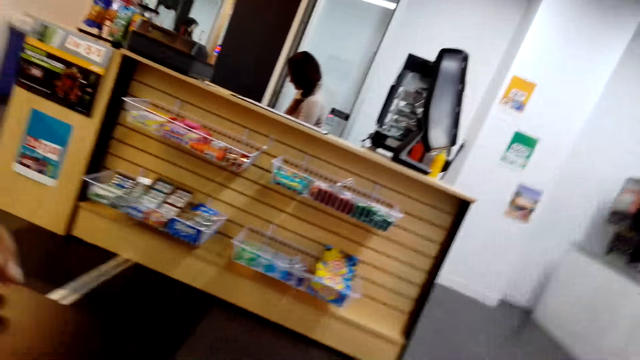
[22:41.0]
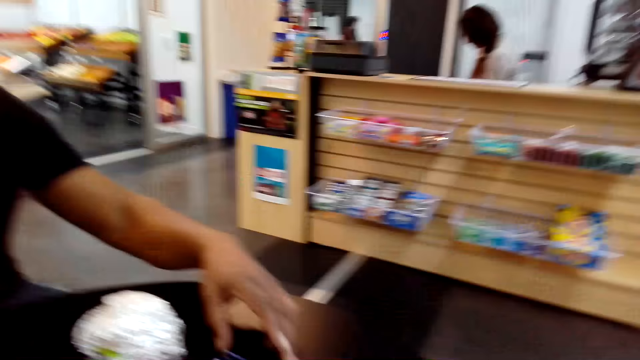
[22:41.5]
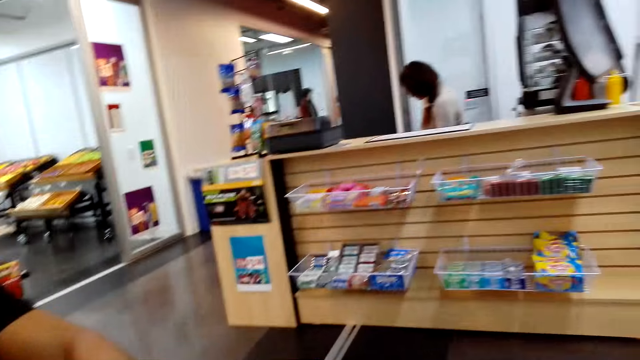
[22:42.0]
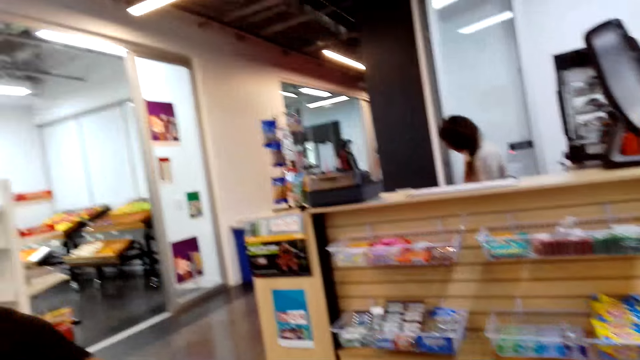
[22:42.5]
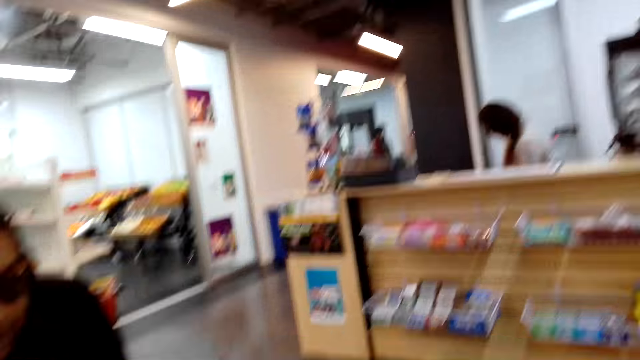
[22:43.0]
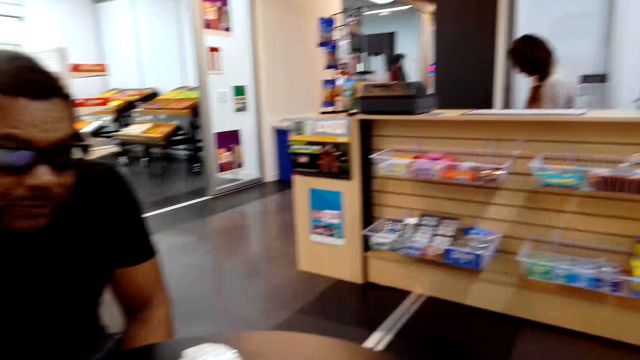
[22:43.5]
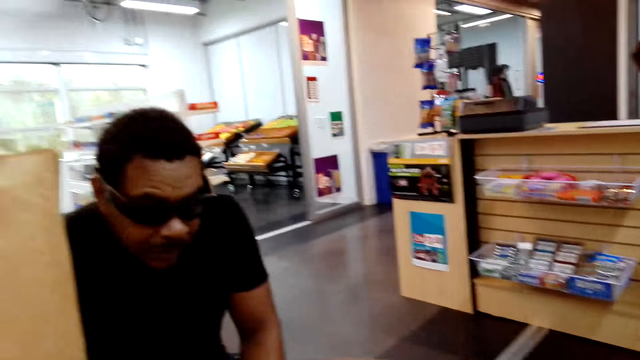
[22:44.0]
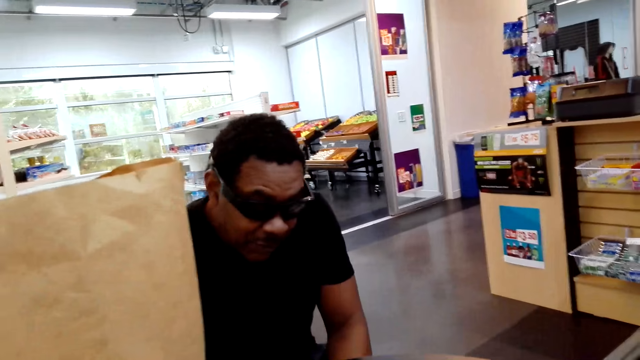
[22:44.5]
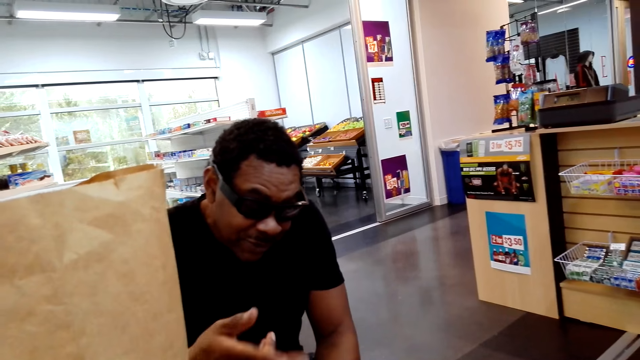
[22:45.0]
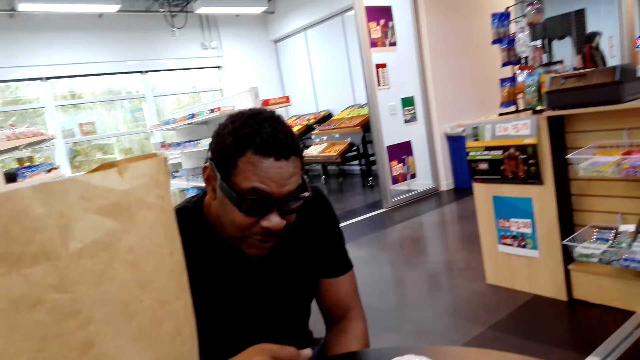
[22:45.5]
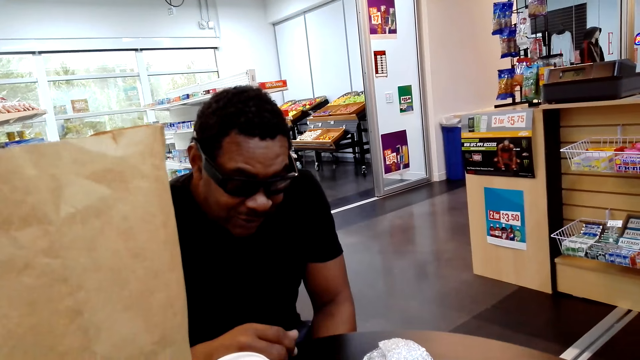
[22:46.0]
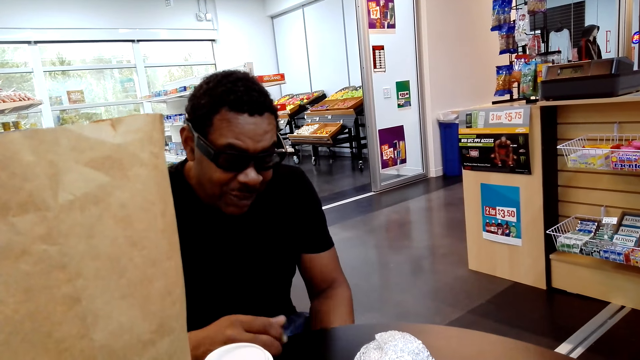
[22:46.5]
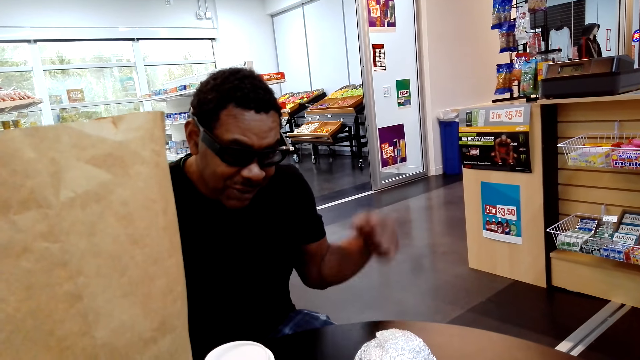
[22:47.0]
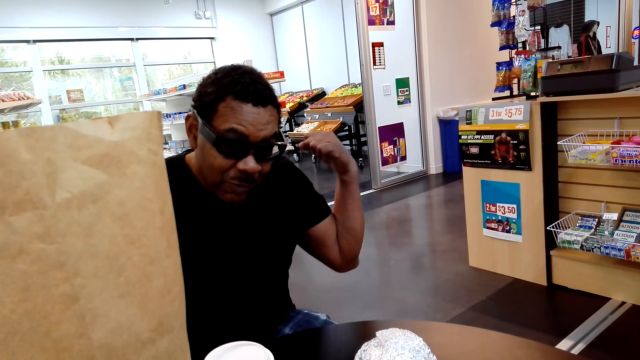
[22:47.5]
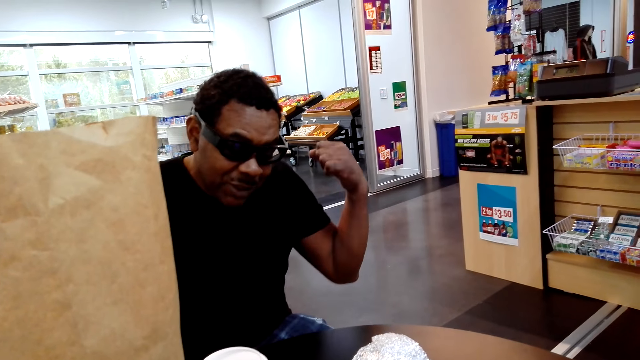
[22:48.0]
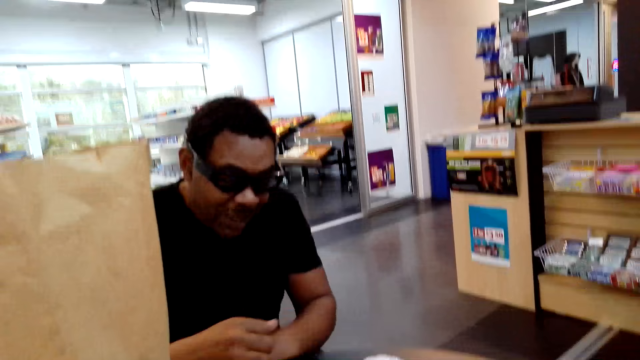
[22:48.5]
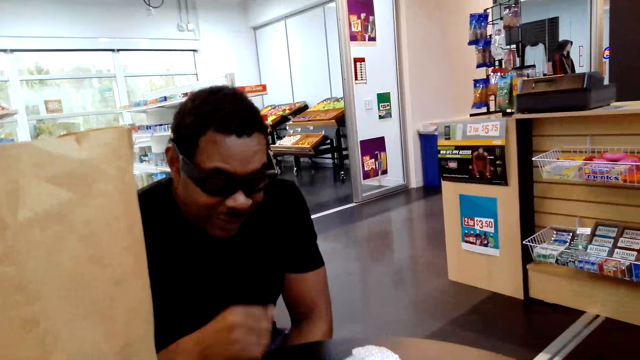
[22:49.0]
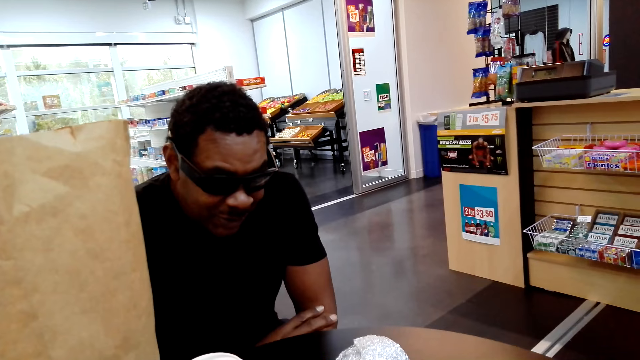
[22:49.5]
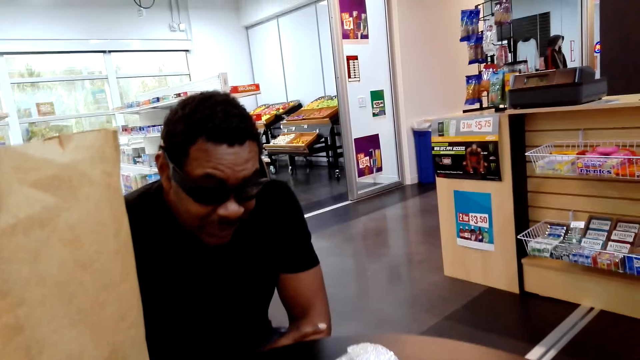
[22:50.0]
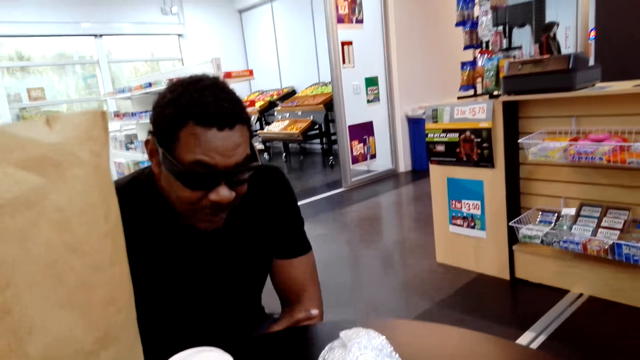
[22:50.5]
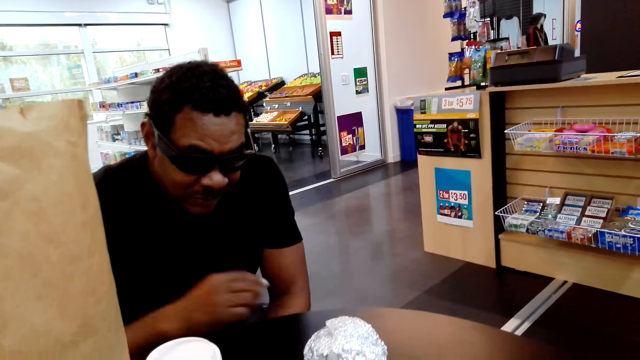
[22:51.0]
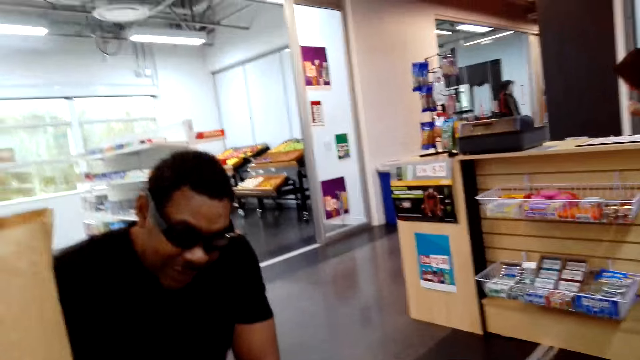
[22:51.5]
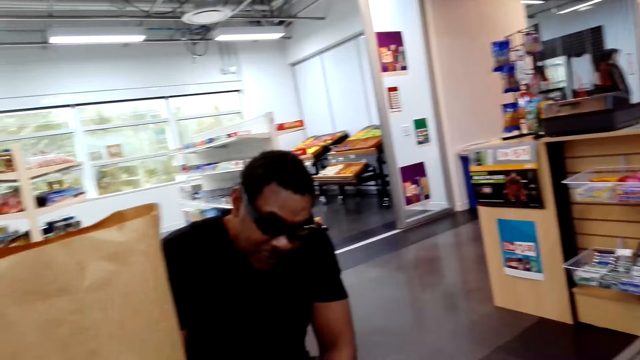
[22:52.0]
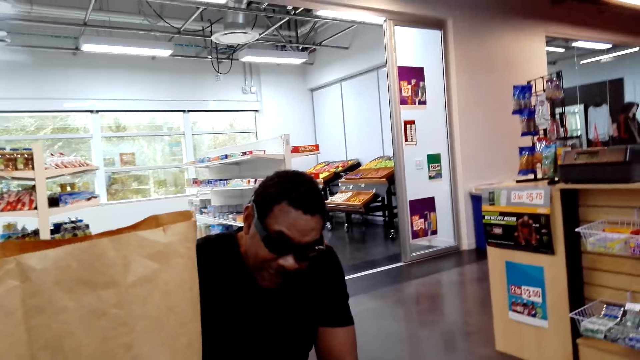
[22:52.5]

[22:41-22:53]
A person talks to the camera wearer.

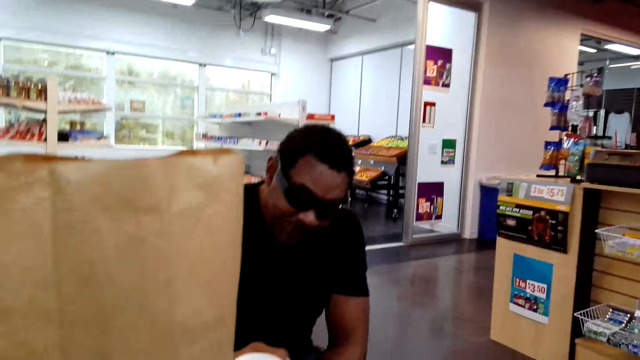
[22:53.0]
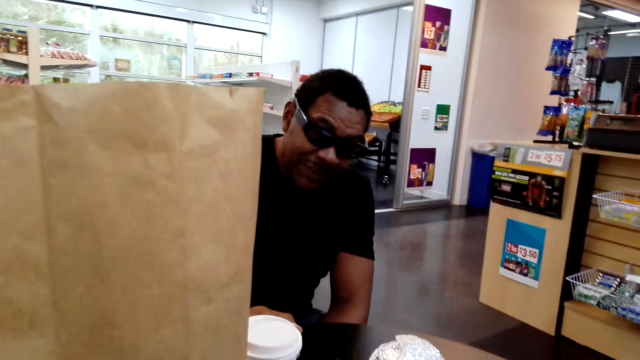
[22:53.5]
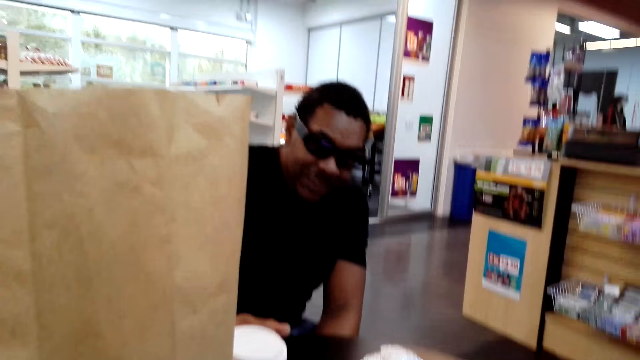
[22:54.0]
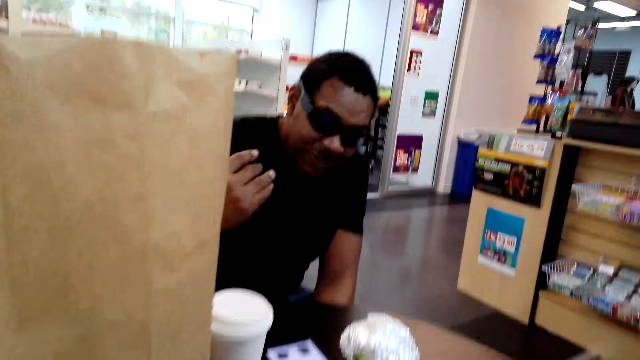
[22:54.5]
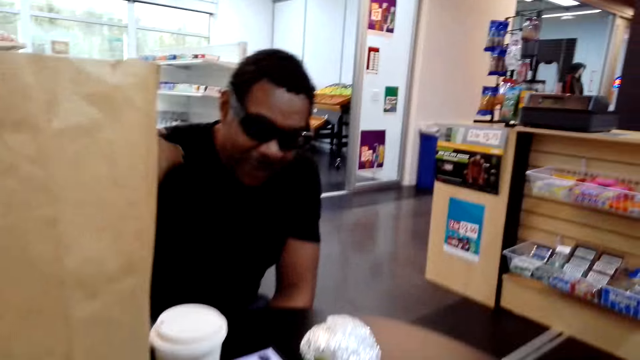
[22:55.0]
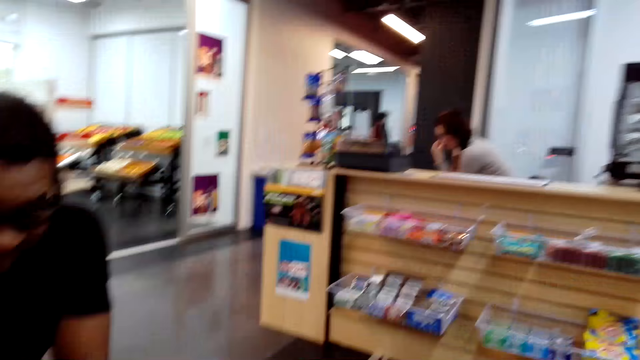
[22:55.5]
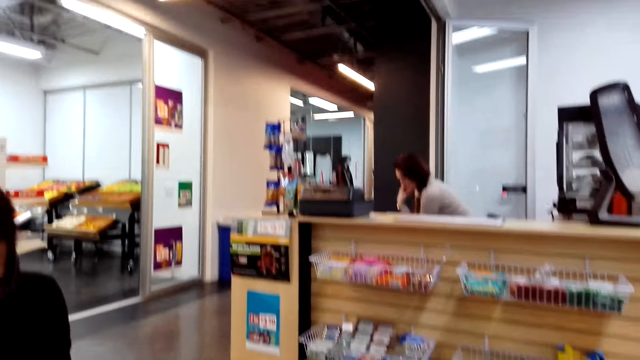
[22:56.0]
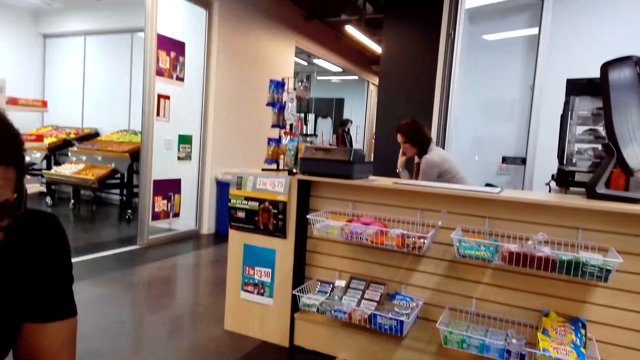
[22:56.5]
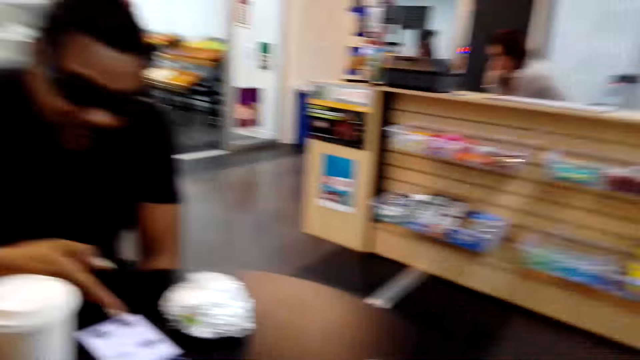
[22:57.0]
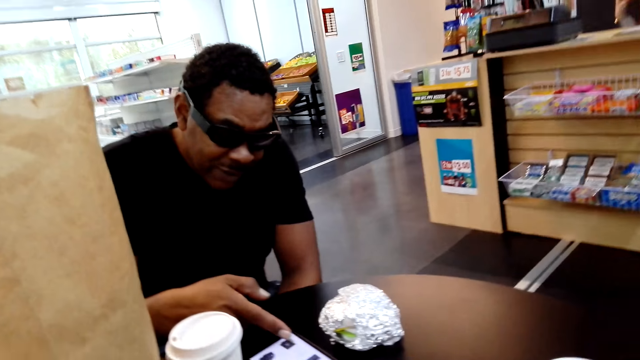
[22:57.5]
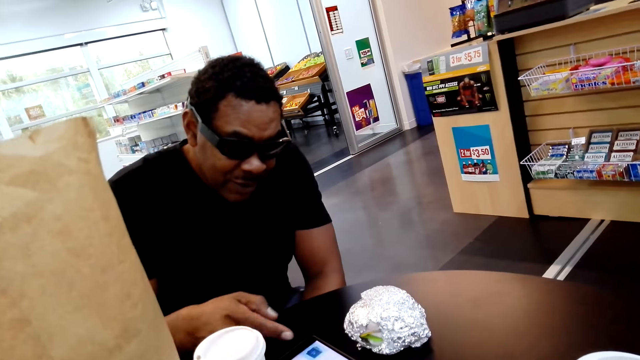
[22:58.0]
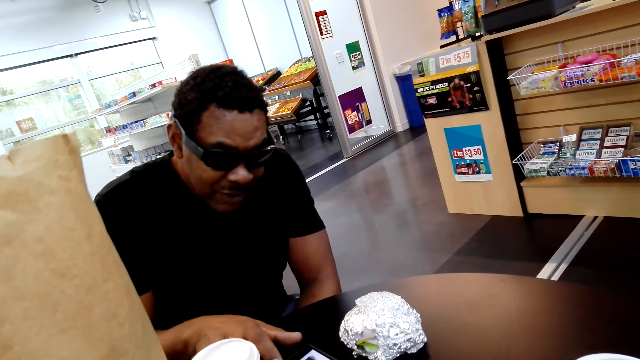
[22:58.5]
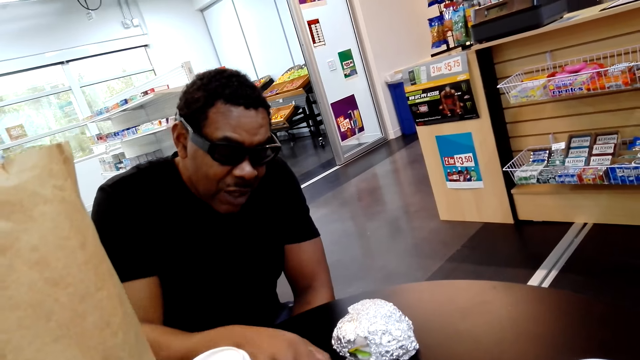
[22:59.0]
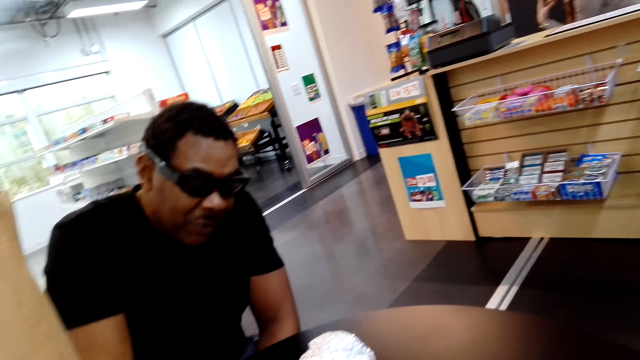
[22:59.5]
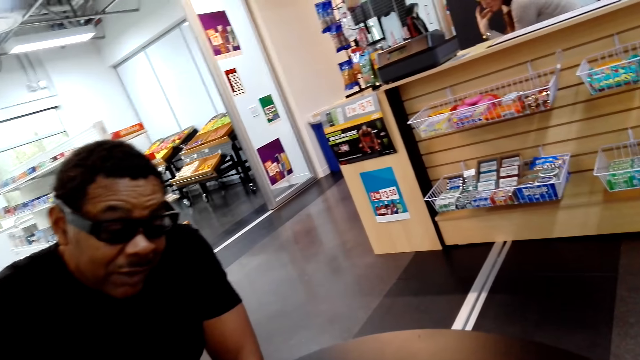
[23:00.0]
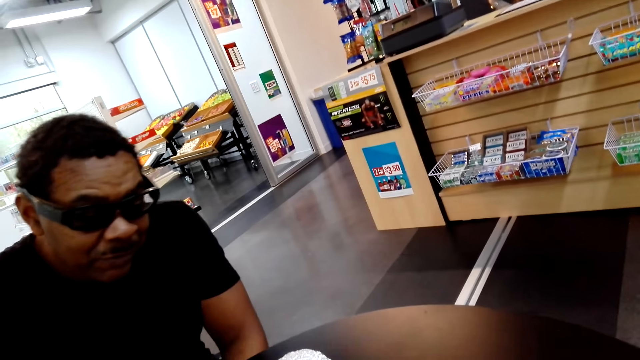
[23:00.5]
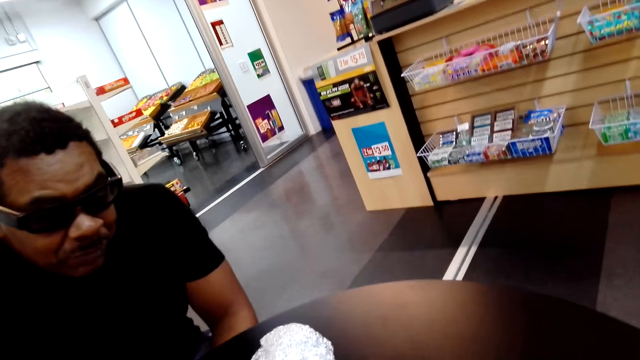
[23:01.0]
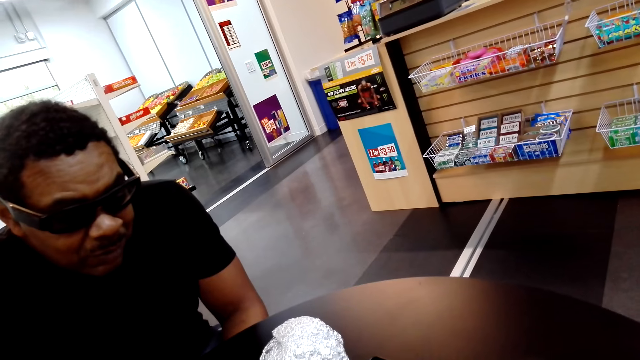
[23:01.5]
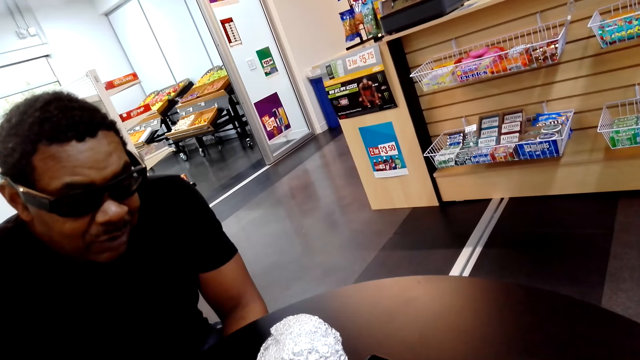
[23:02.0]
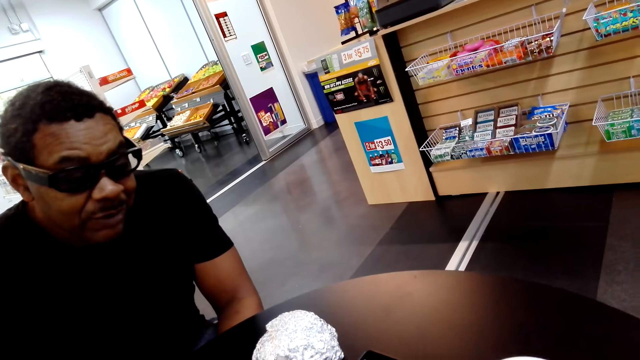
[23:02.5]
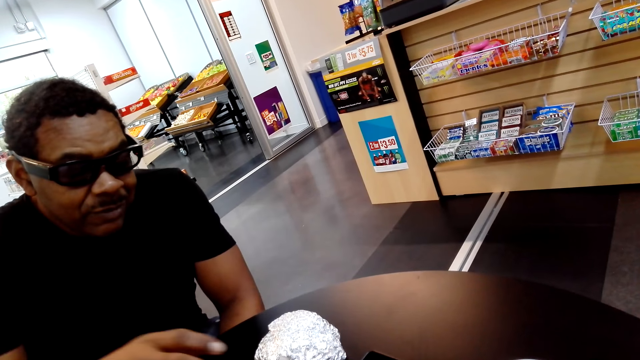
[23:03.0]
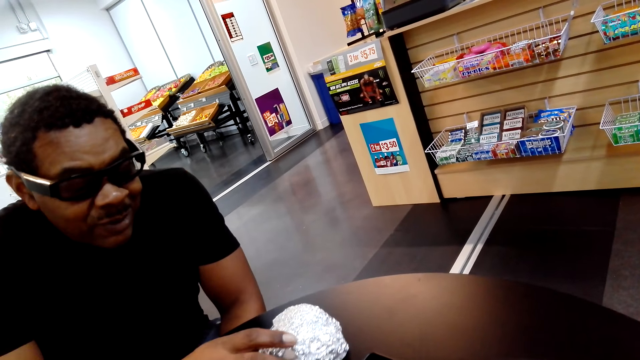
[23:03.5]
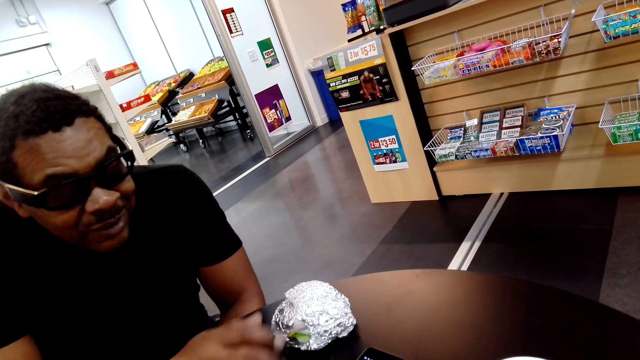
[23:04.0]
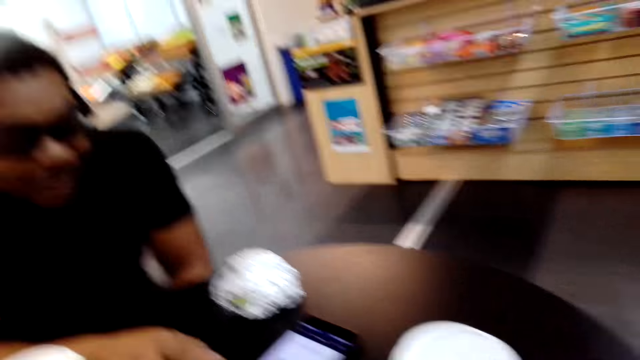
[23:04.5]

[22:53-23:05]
A person points at the phone, pushes the phone, and extends the sandwich.
